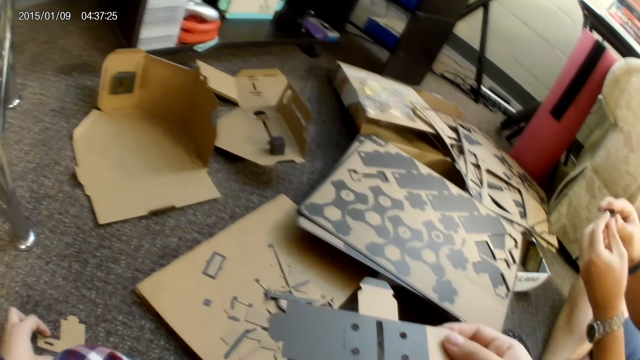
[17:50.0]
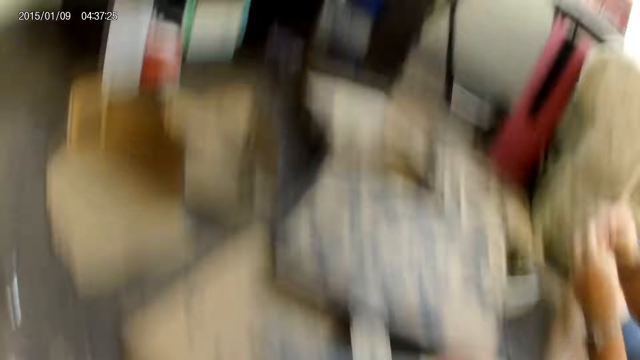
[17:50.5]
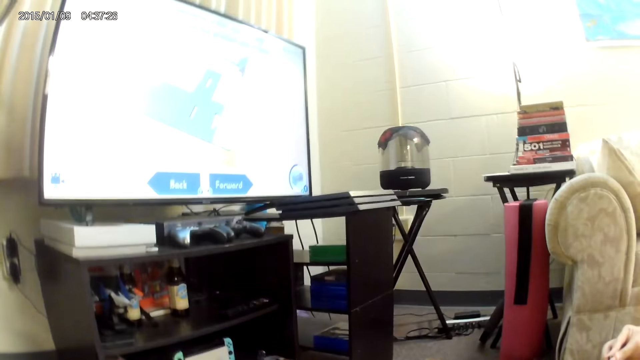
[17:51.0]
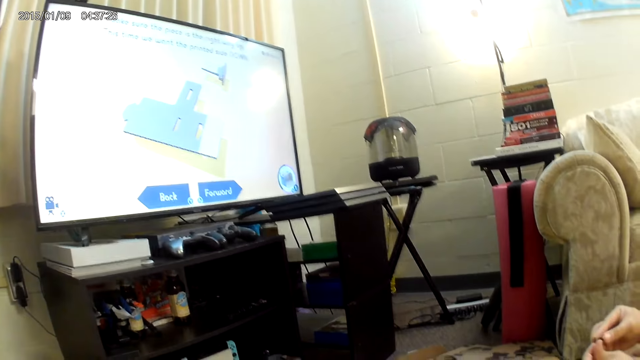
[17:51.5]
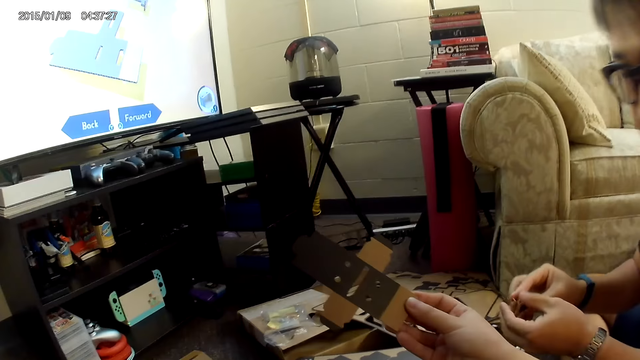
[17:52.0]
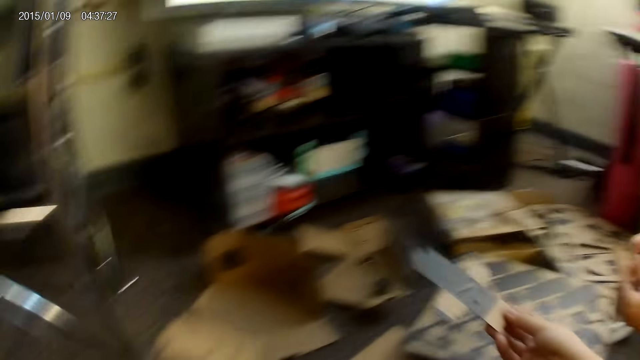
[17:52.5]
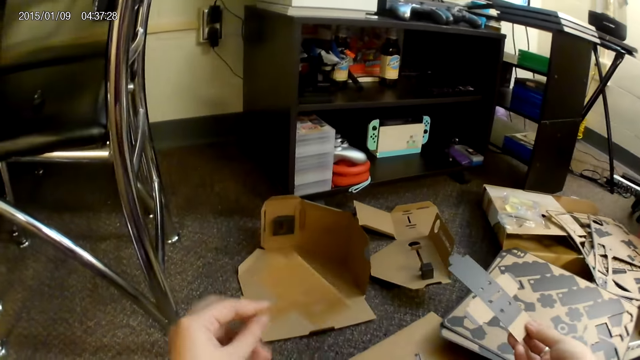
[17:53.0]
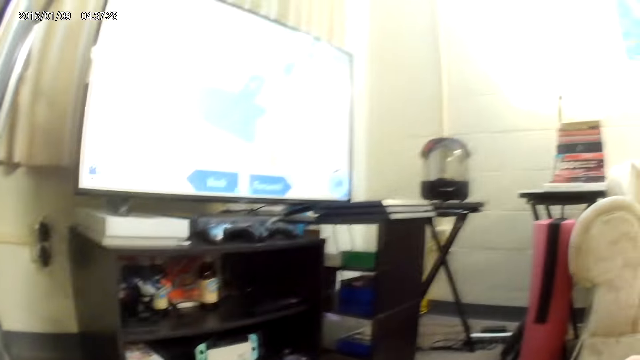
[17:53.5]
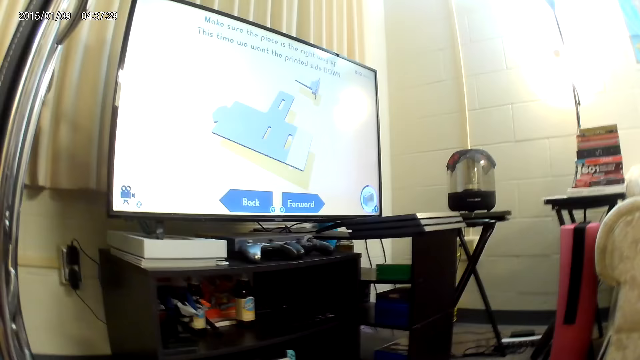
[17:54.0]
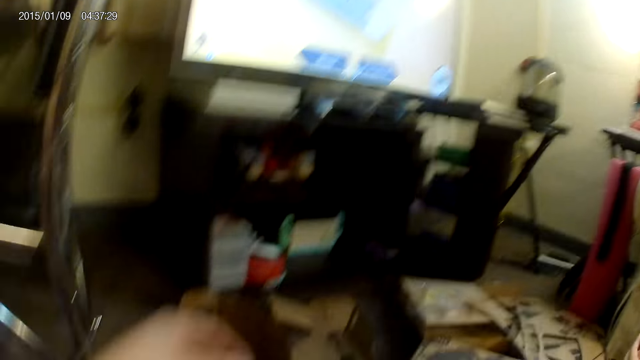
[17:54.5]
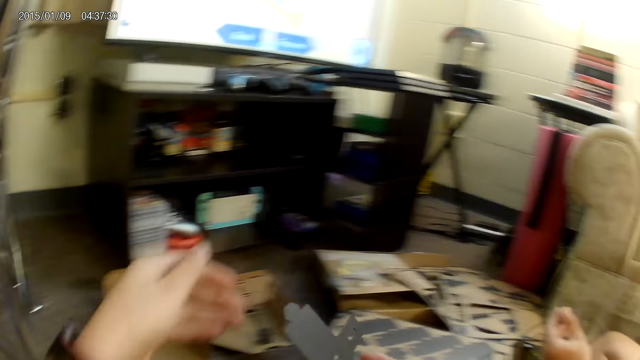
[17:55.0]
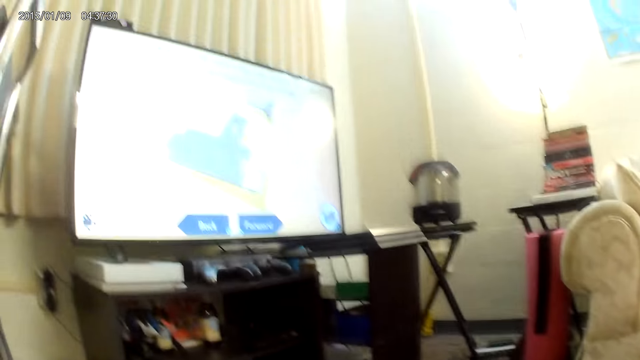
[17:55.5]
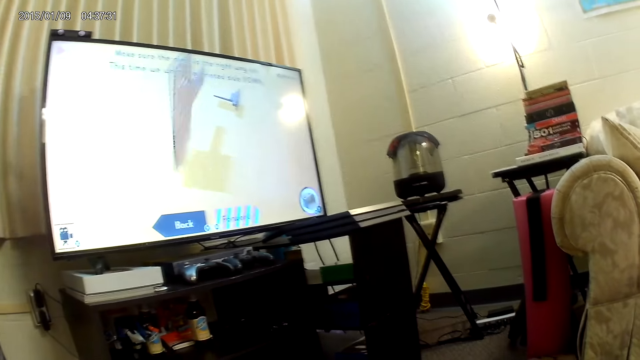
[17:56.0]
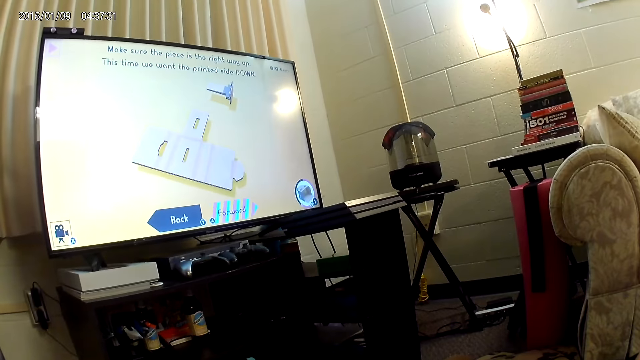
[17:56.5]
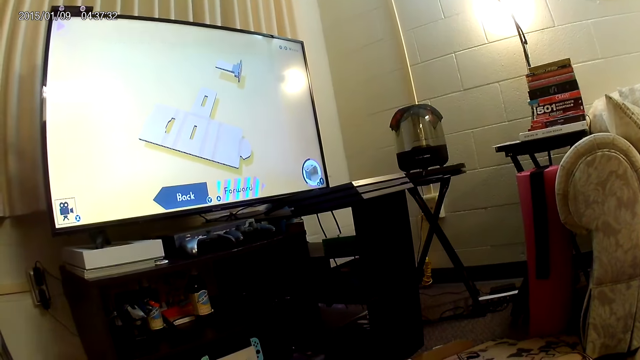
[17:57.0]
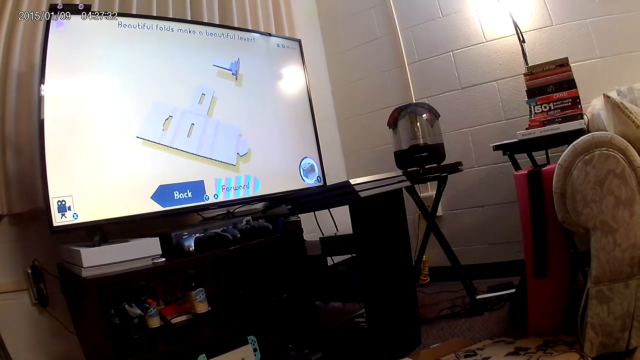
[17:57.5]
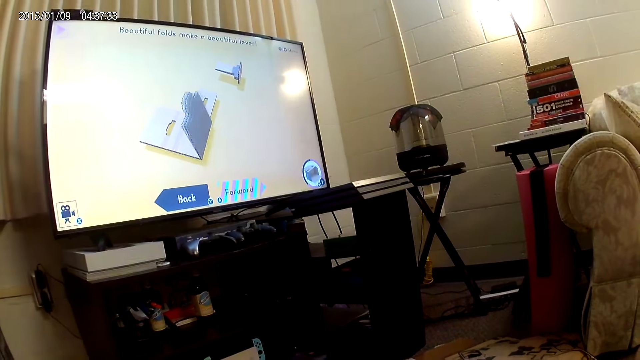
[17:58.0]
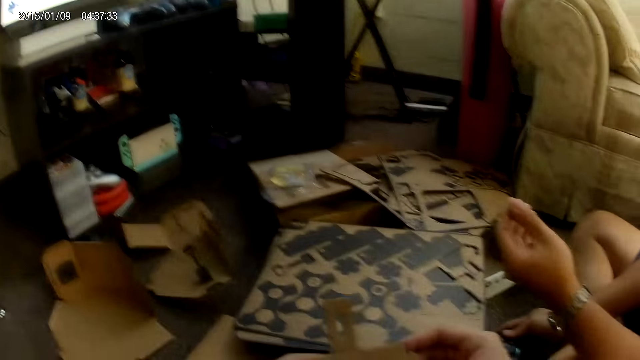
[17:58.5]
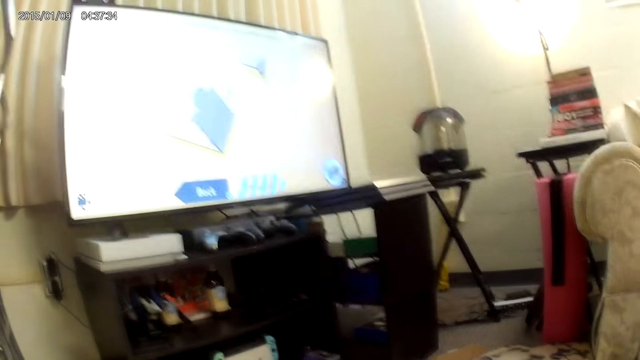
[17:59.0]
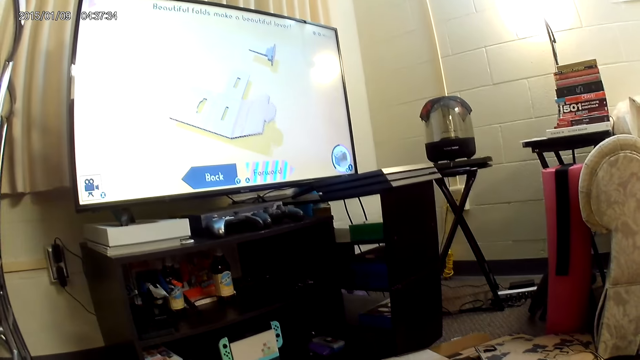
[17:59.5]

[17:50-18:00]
The camera wearer holds the cardboard piece with her right hand. She holds the cardboard piece with her left hand. She turns a cardbox.

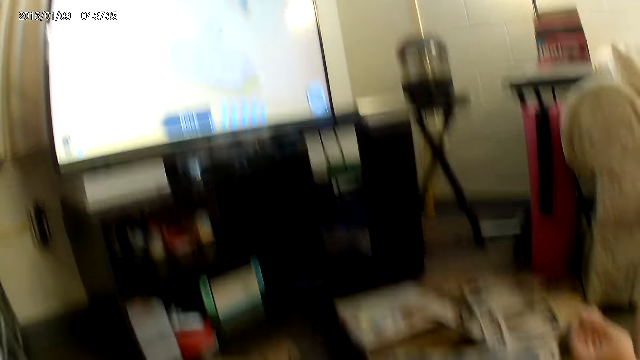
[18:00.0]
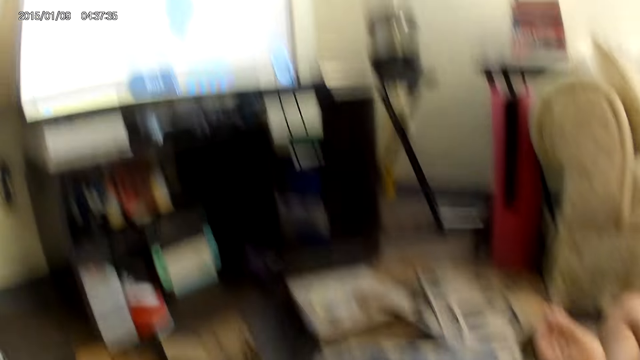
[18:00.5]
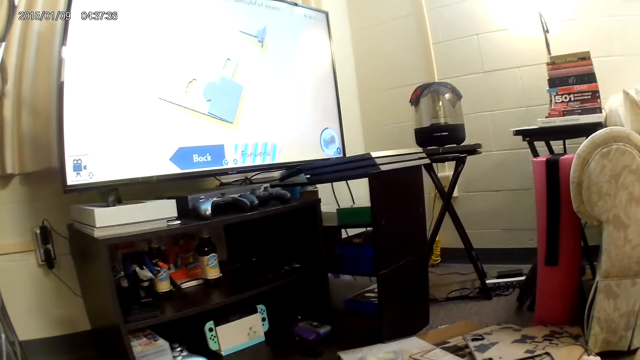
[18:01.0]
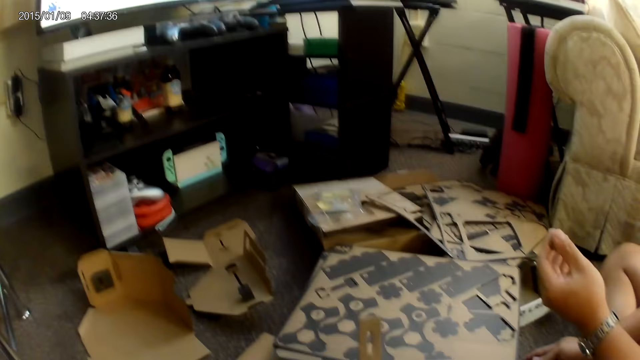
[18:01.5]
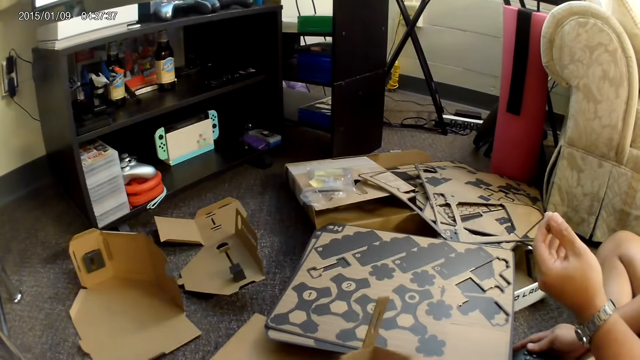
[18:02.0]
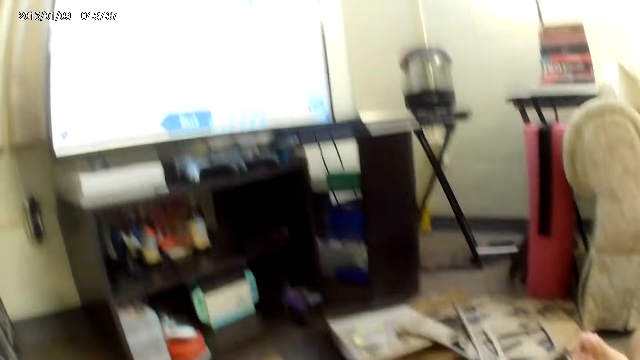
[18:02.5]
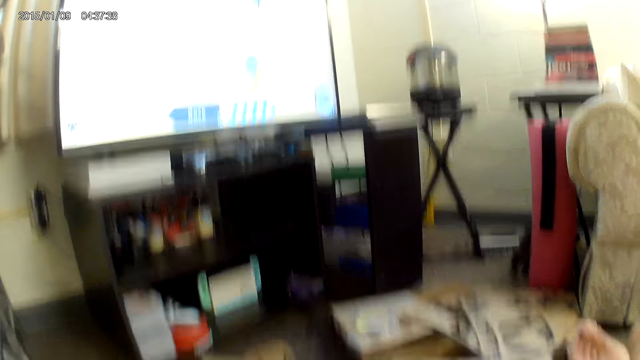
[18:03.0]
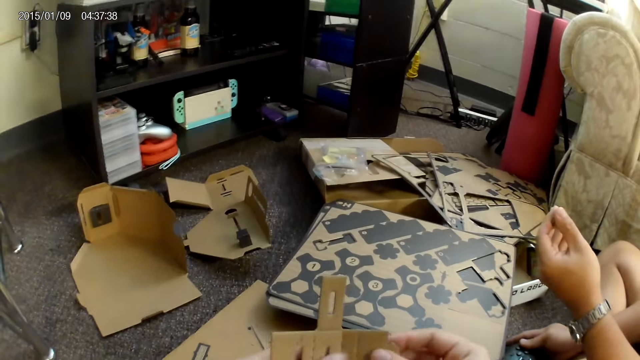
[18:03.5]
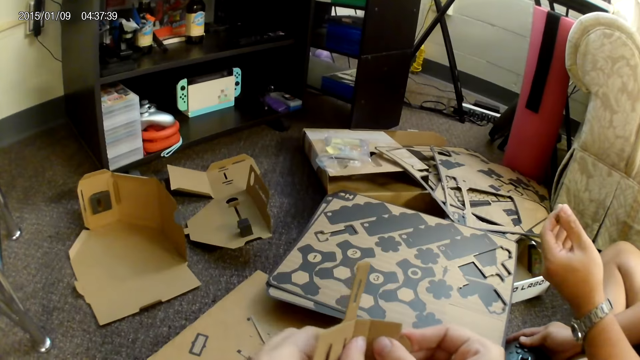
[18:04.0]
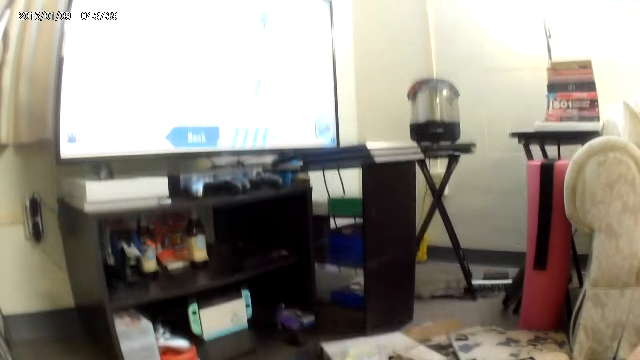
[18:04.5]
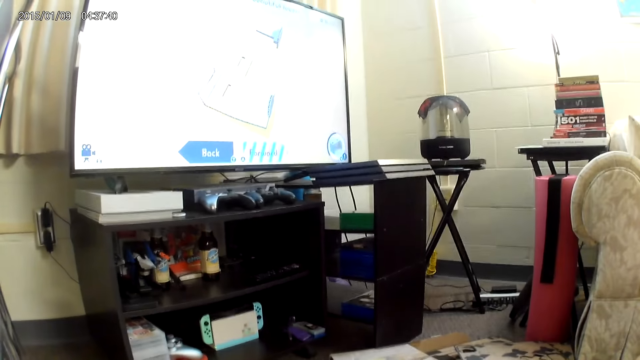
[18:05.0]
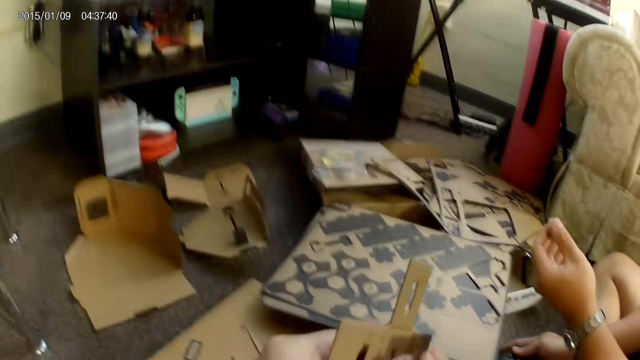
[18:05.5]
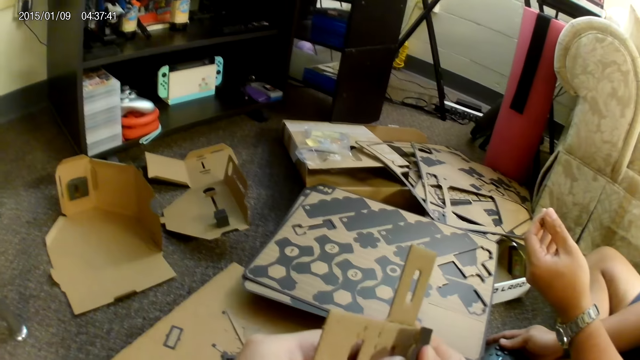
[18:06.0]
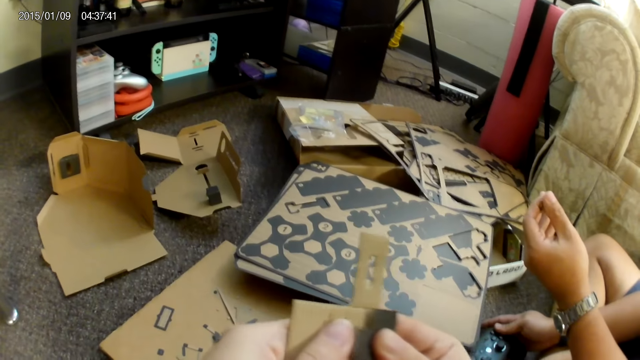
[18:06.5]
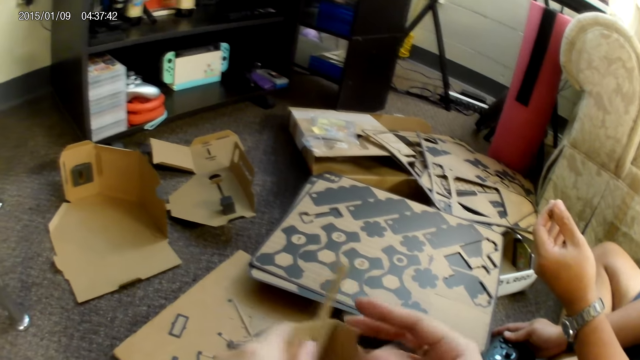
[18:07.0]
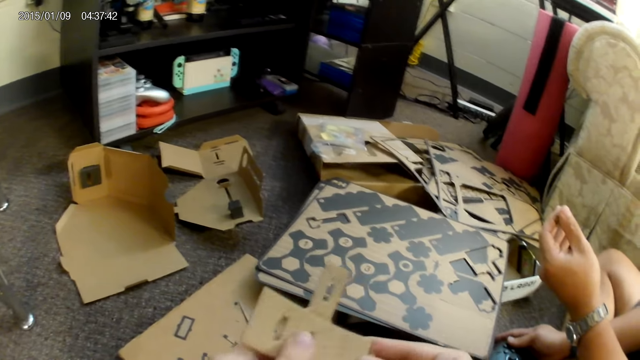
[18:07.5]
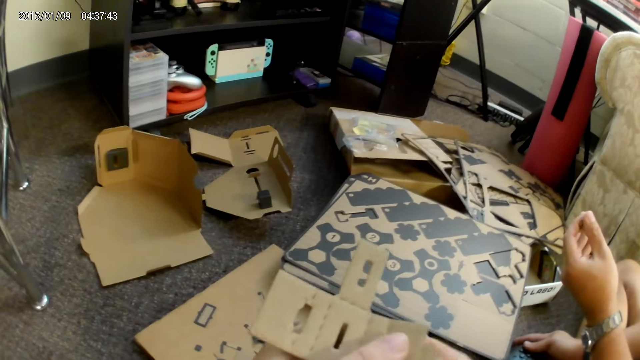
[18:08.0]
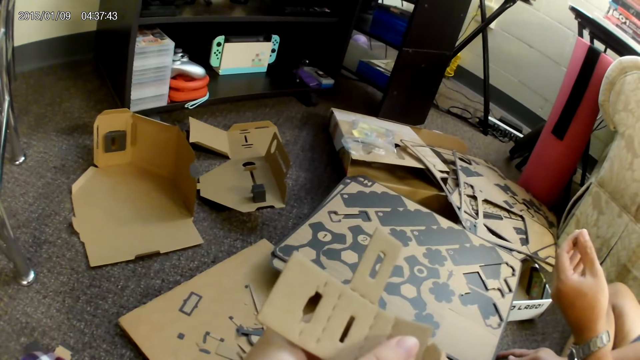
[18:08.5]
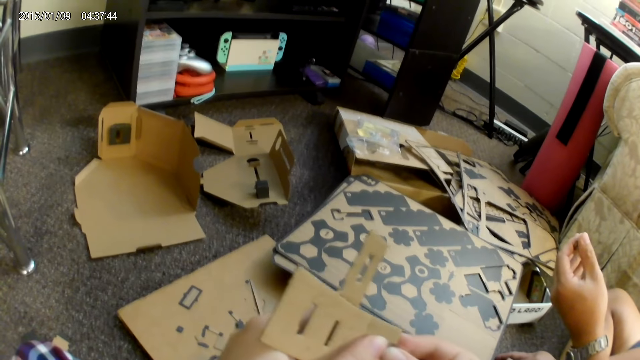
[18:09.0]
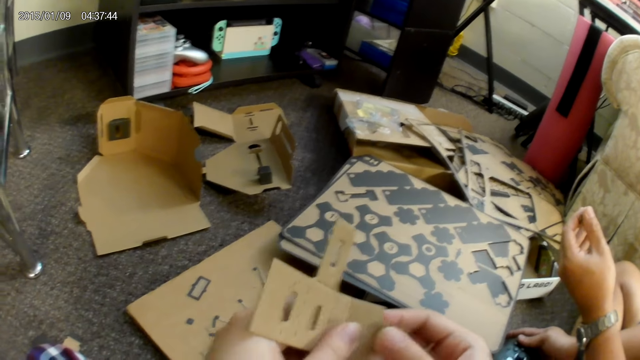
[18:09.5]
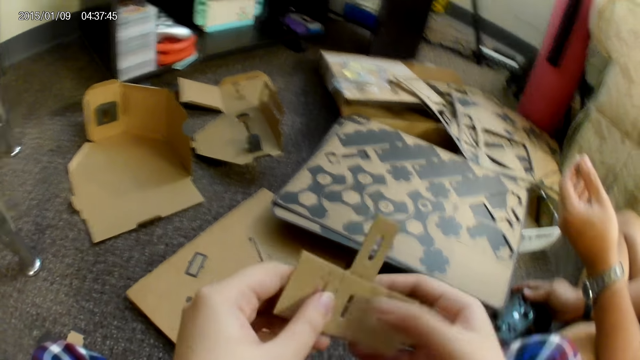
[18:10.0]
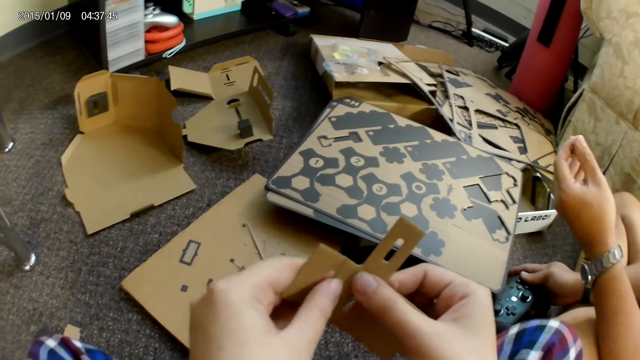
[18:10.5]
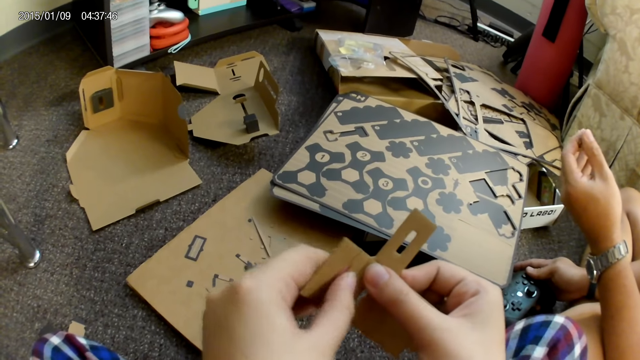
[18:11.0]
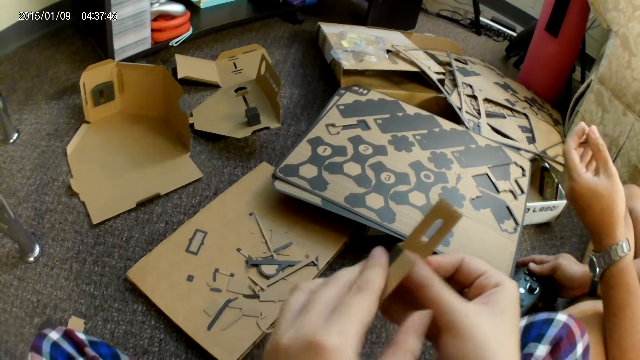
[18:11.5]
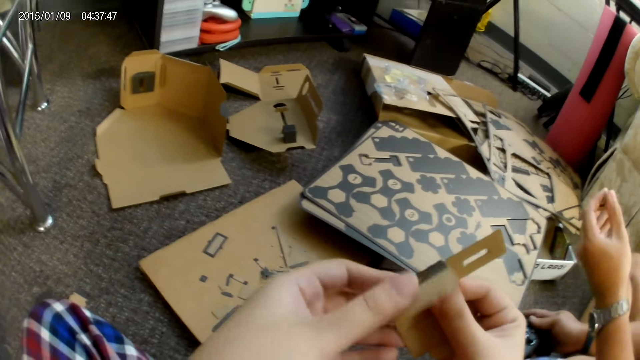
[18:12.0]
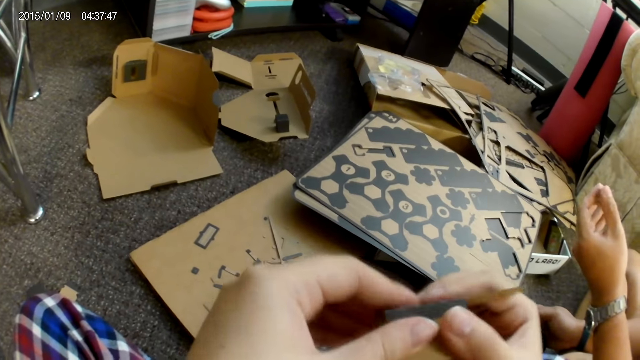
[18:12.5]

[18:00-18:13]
The camera wearer holds the cardboard piece in her right hand. She folds a part of the cardboard piece with both hands. She folds another part of the cardboard piece with both hands.
